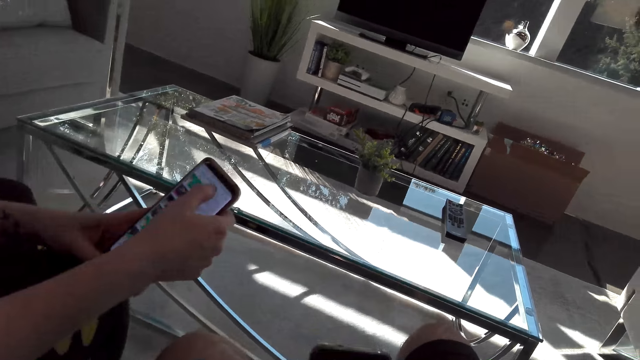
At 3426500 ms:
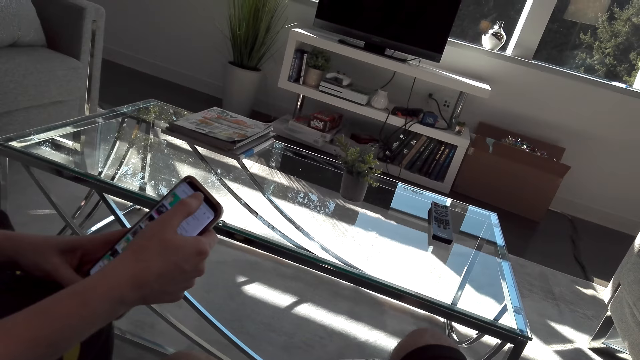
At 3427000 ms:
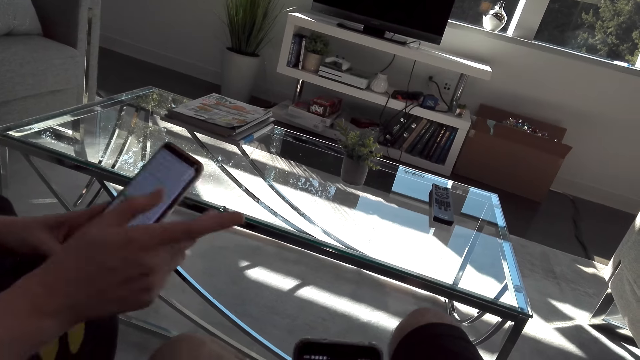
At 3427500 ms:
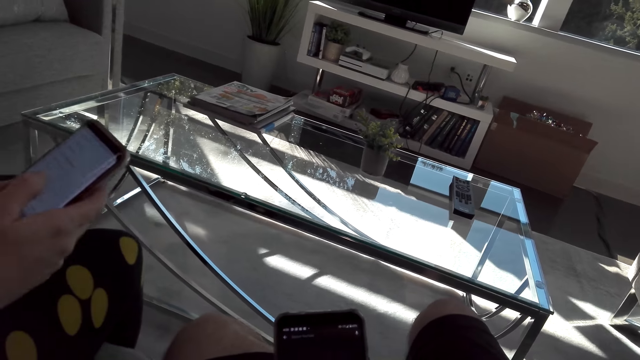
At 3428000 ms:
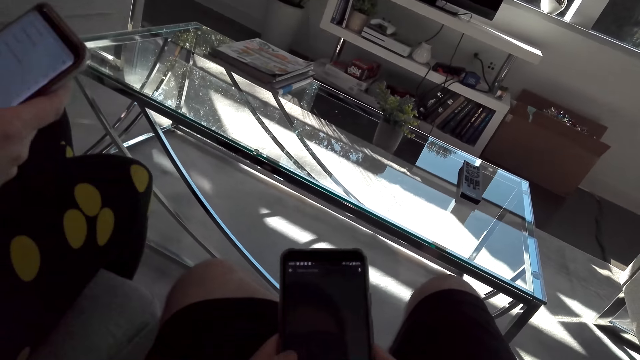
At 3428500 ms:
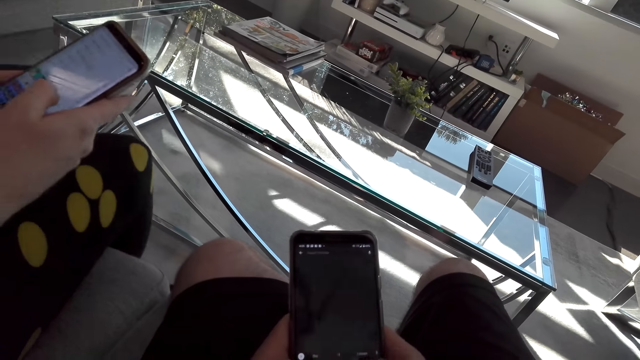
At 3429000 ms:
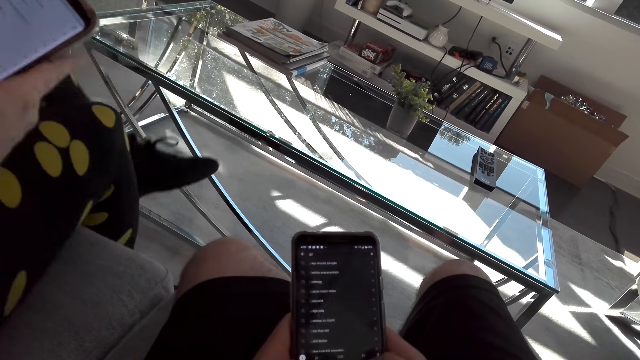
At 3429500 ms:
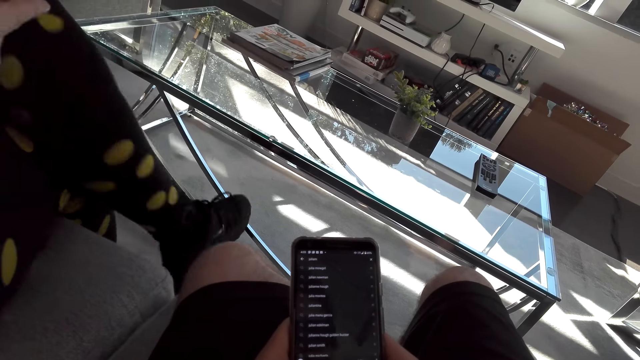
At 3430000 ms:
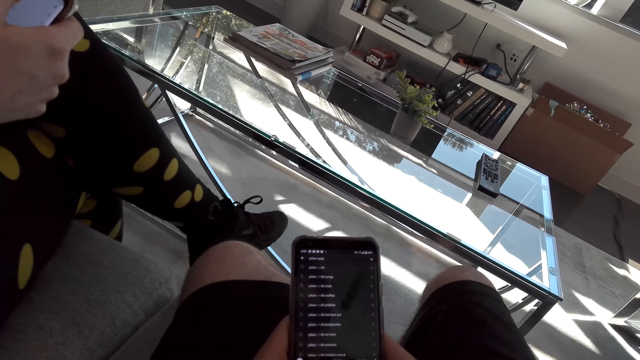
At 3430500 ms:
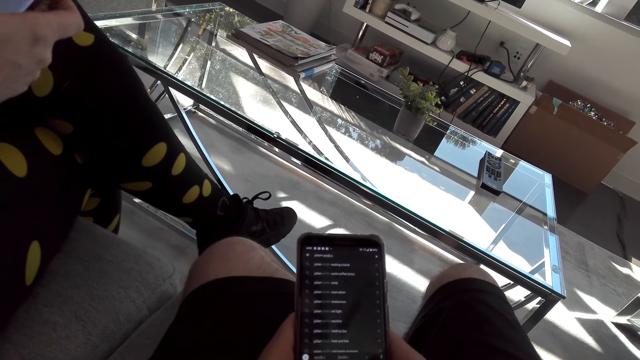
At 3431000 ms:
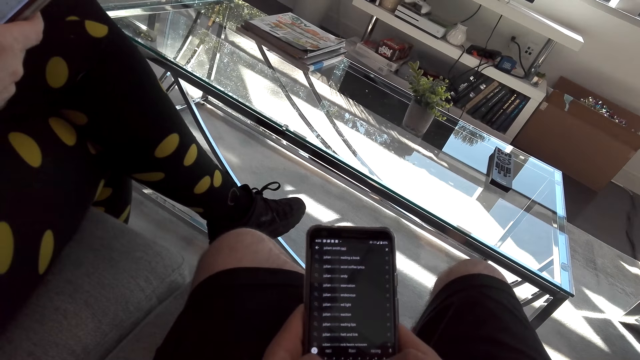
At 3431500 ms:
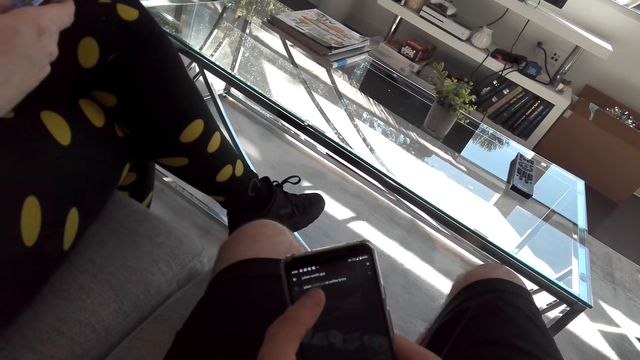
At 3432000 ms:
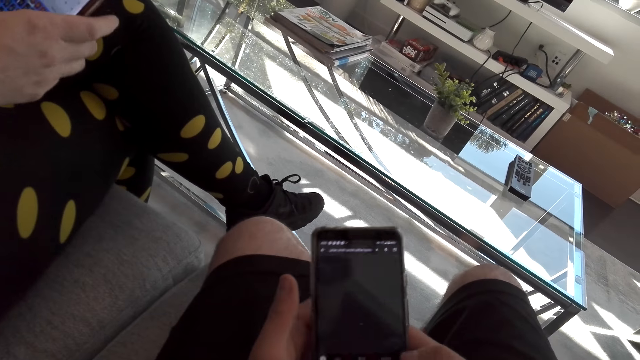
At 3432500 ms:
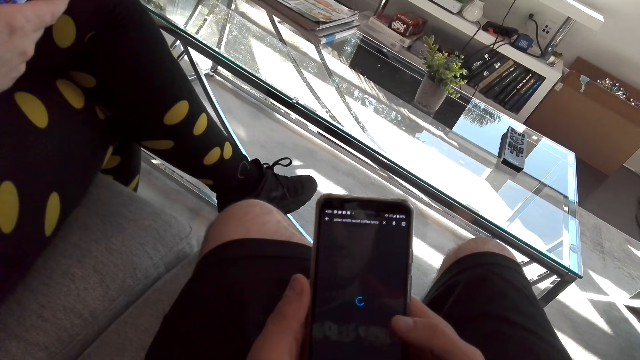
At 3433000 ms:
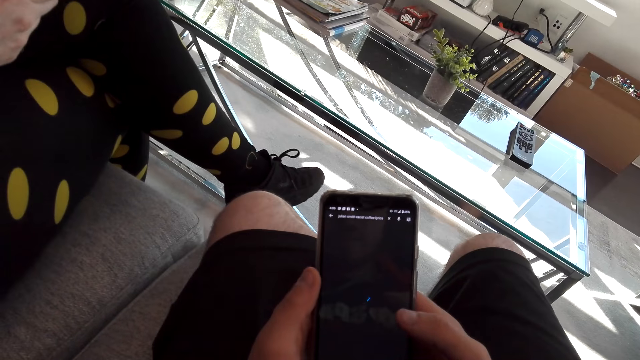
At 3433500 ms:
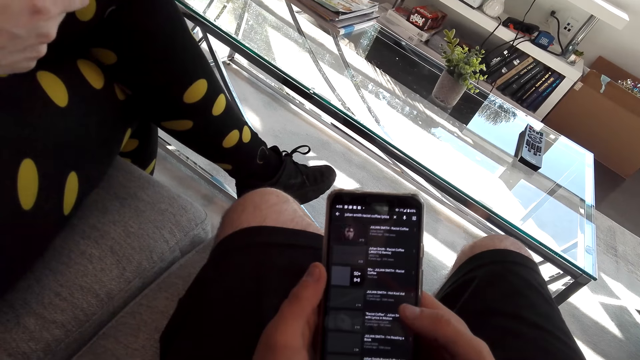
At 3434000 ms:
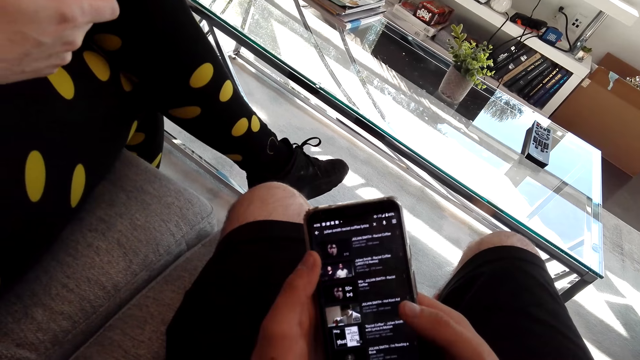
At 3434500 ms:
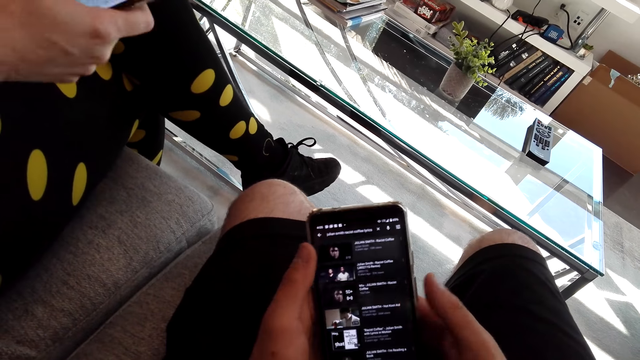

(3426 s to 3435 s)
A woman scrolls the phone. The camera wearer scrolls the phone. The woman puts the legs together. The camera wearer scrolls the phone.

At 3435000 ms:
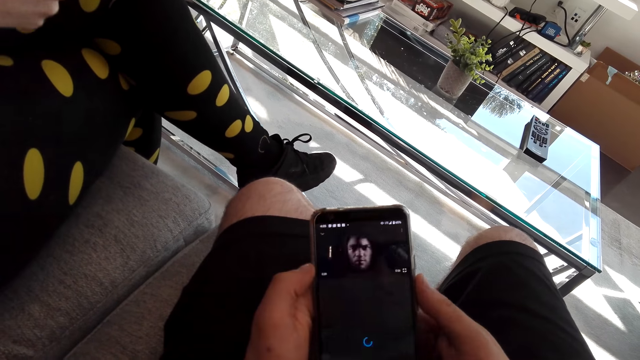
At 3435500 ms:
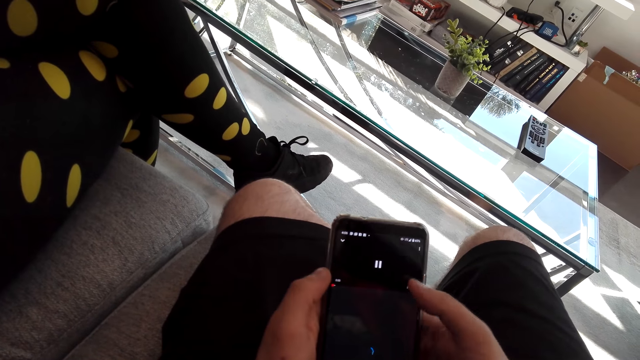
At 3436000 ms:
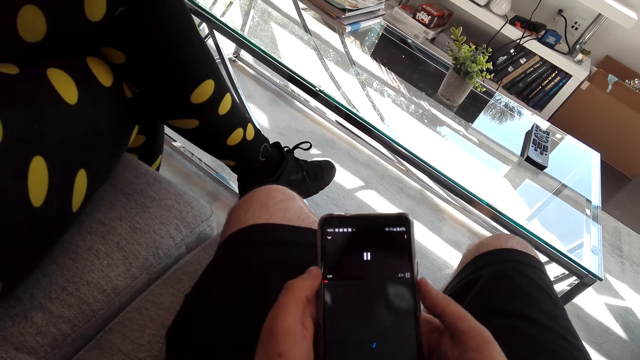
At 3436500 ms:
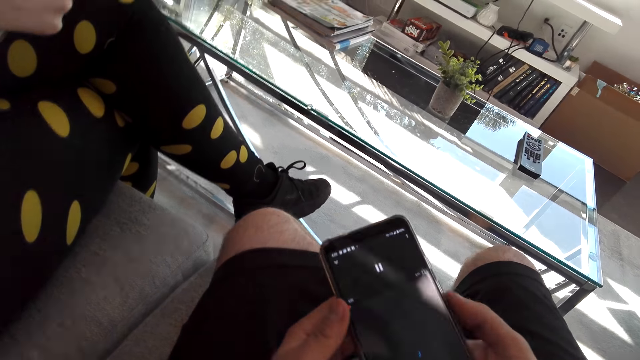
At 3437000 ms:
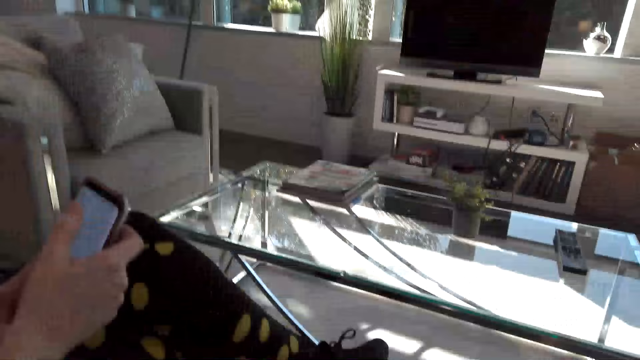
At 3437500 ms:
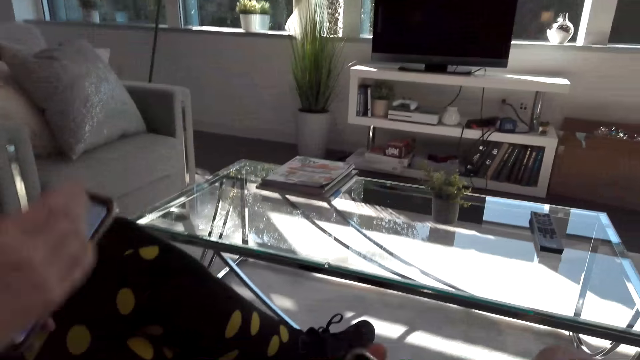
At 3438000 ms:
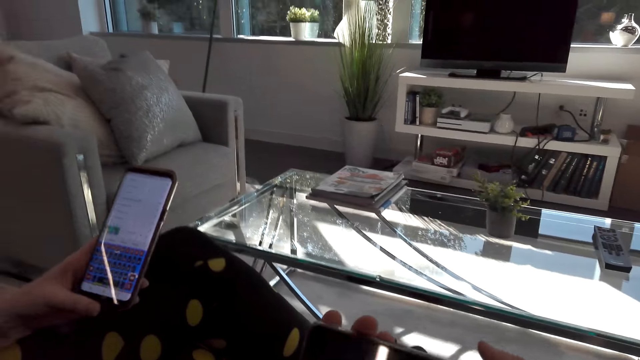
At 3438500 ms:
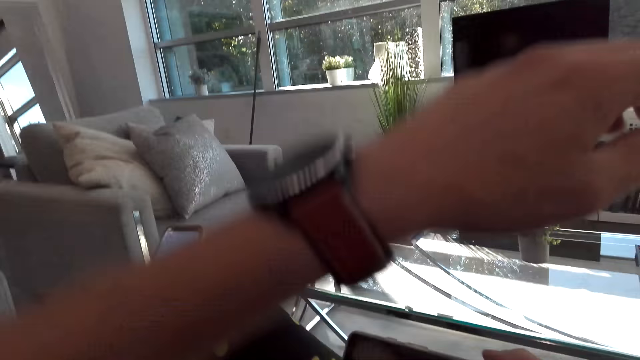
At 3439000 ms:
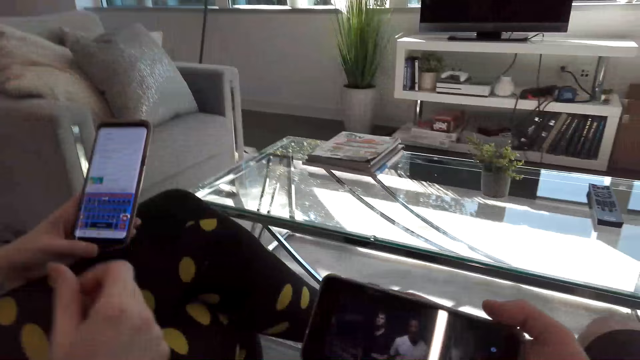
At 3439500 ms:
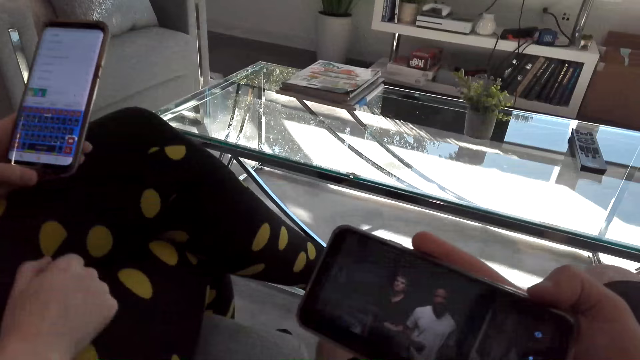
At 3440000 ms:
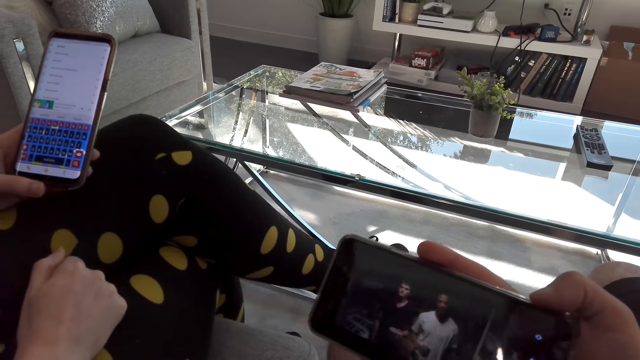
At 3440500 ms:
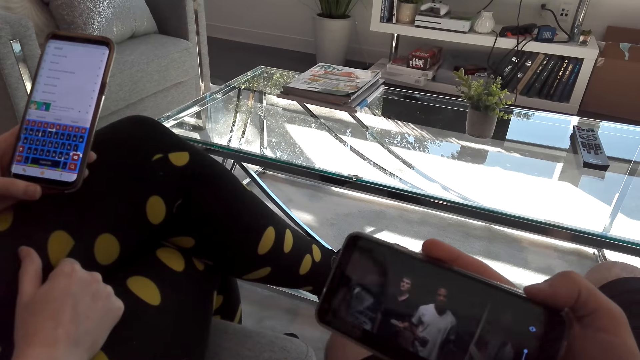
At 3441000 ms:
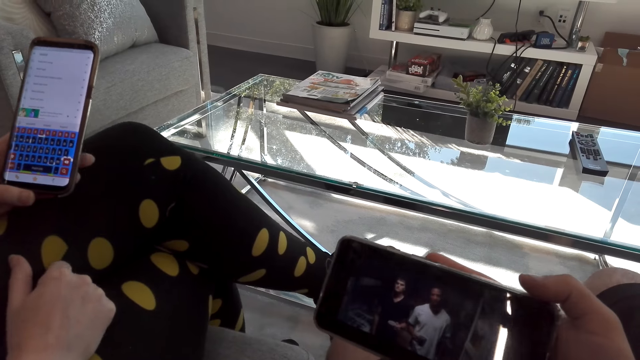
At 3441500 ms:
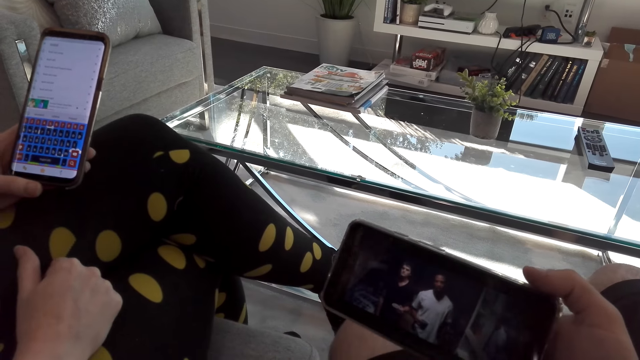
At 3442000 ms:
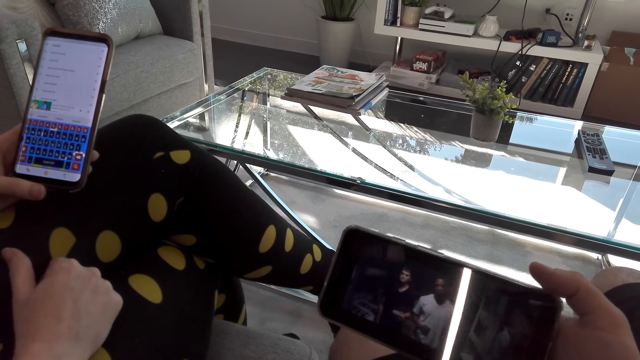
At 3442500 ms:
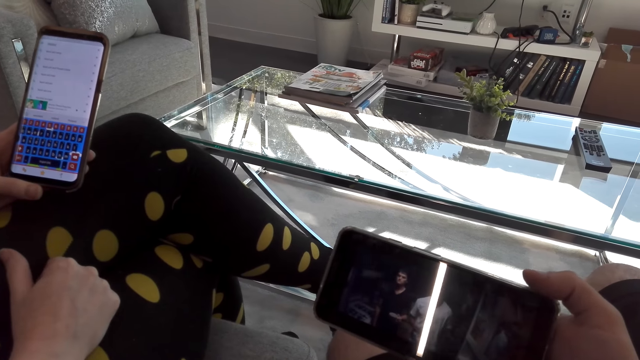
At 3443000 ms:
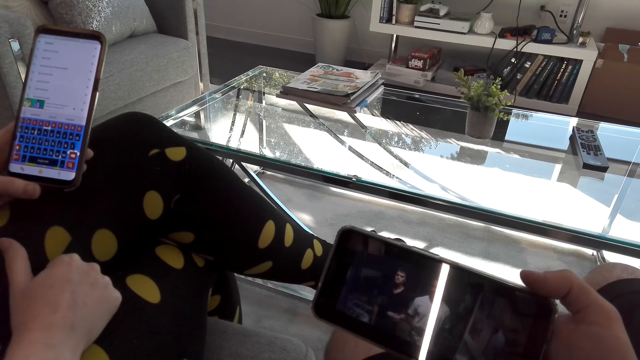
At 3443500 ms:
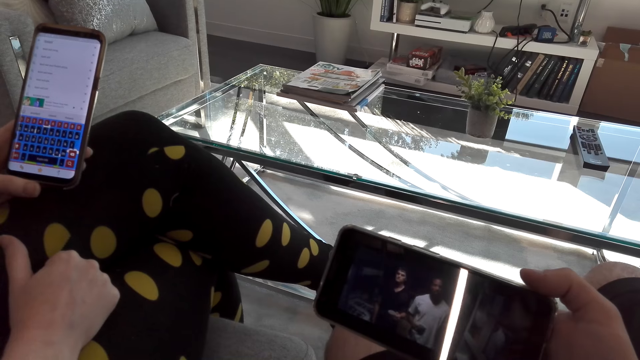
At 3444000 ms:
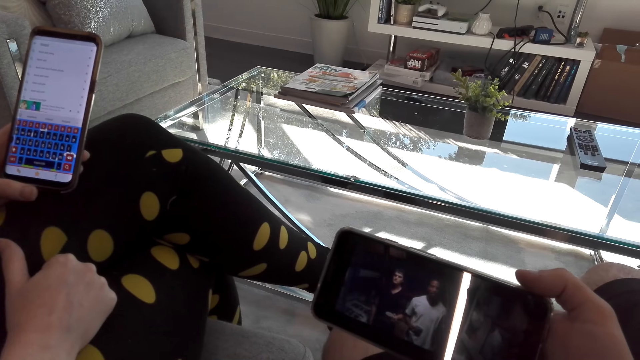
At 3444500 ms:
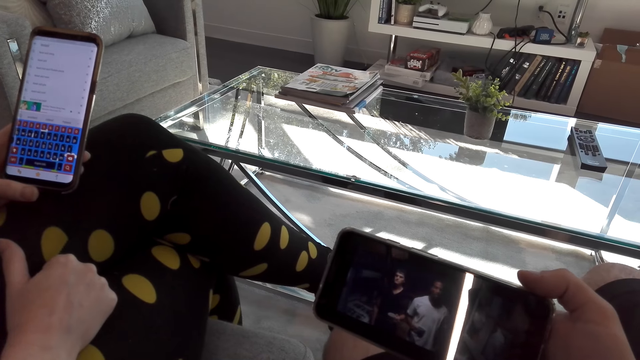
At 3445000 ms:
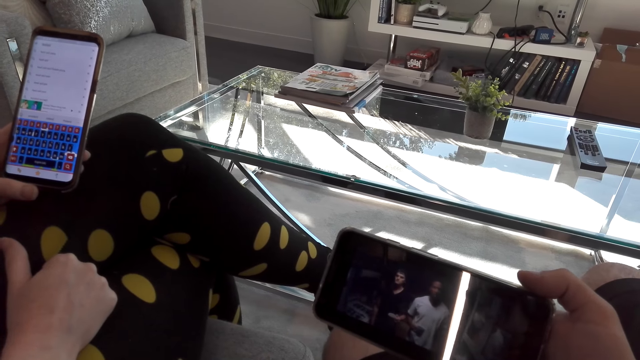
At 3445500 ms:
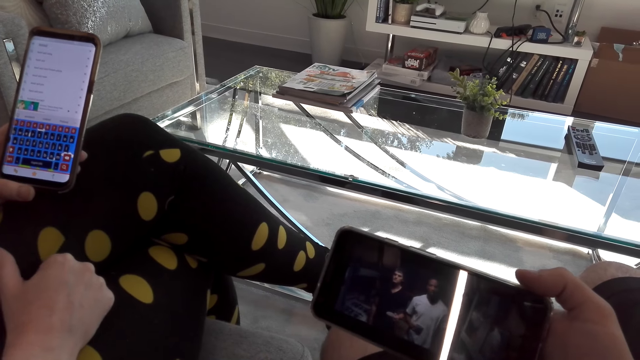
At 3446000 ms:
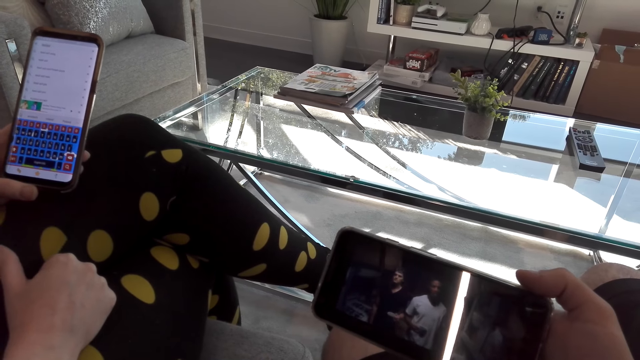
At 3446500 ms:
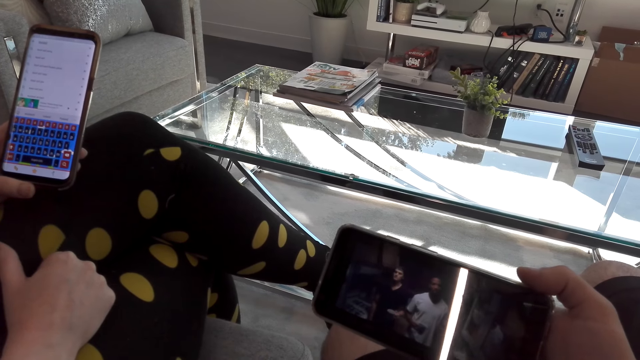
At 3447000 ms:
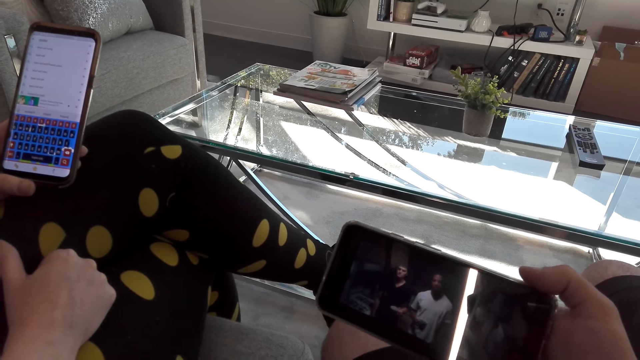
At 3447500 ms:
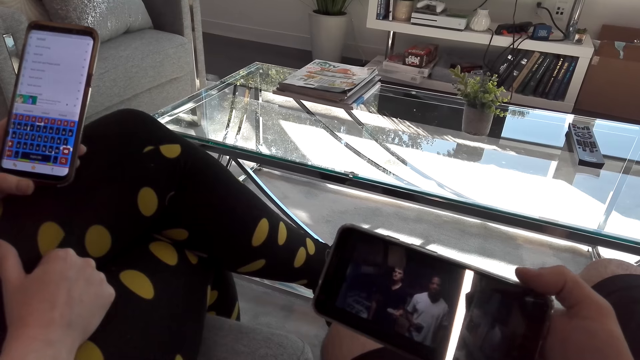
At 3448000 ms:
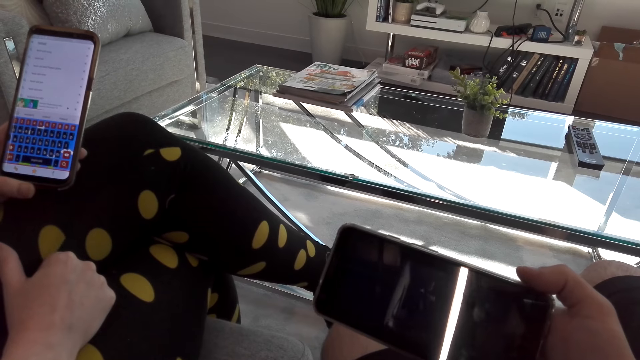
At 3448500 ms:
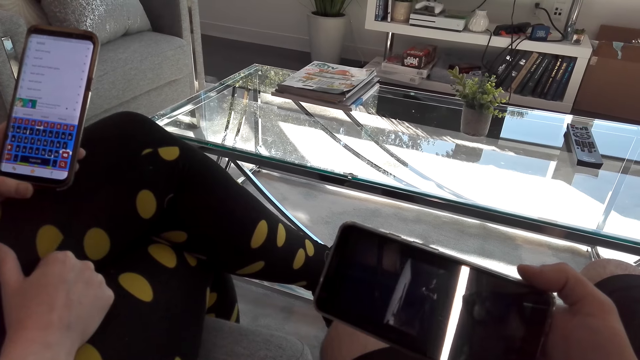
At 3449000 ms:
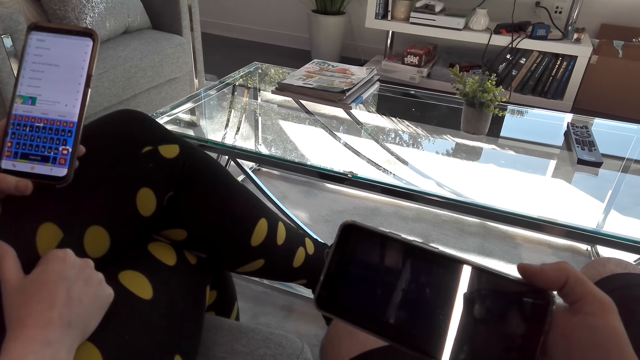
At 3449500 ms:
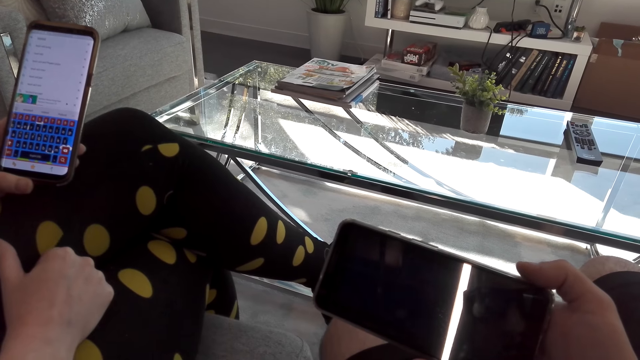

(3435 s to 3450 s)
The camera wearer looks at the table. A woman holds the phone. The camera wearer watches the video on the phone.
